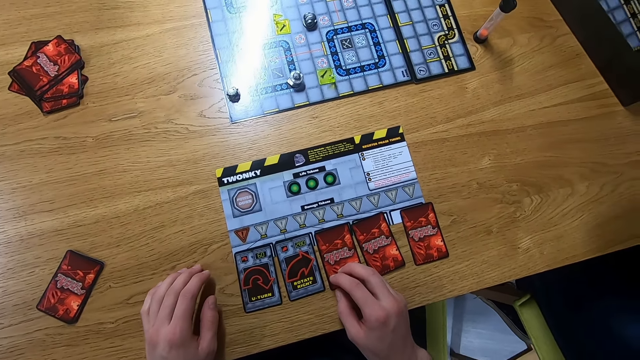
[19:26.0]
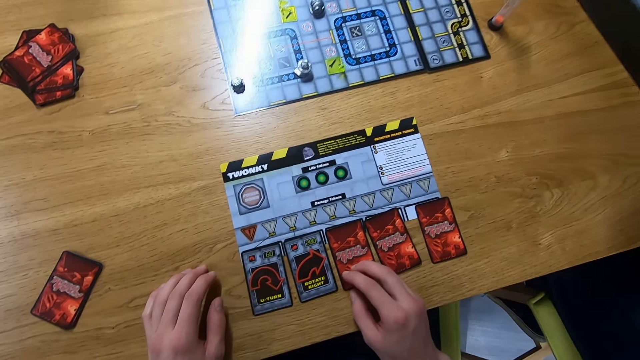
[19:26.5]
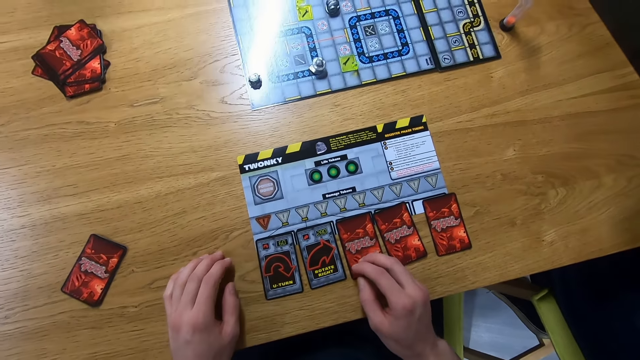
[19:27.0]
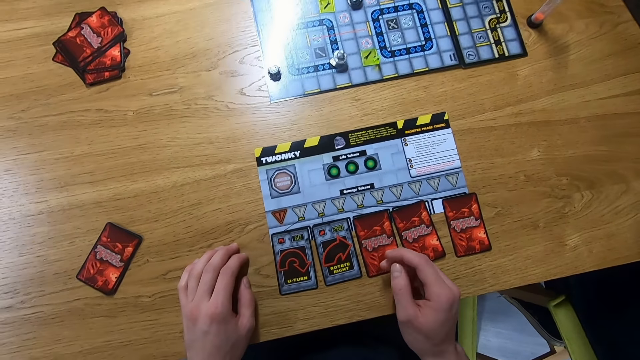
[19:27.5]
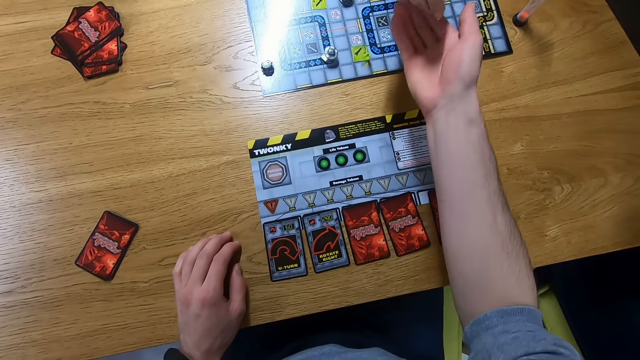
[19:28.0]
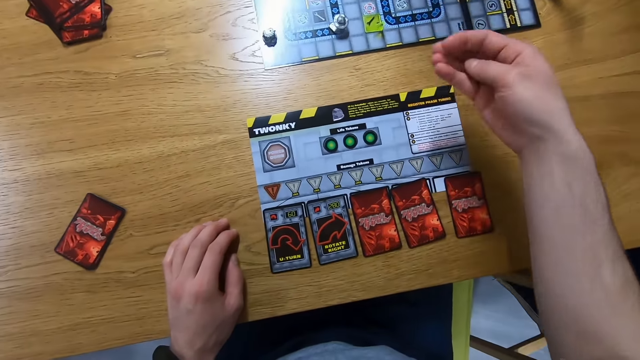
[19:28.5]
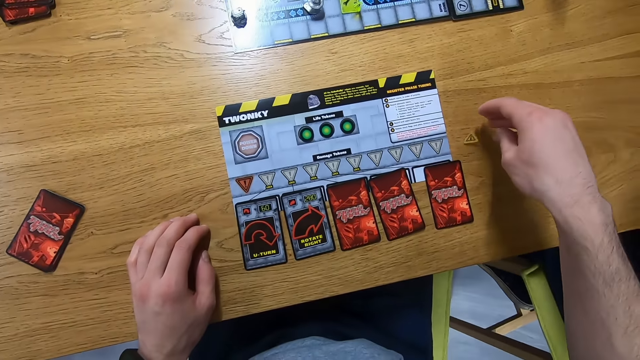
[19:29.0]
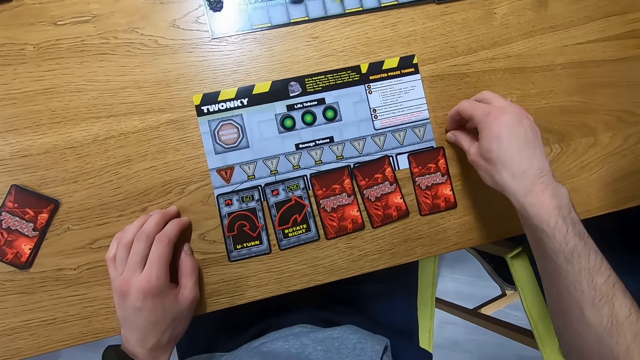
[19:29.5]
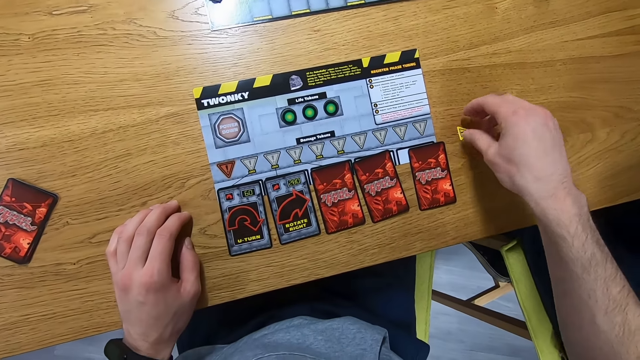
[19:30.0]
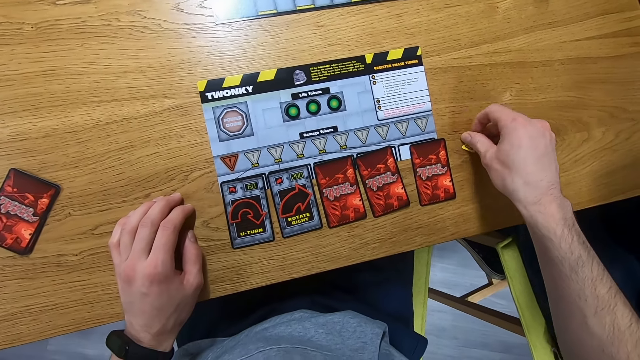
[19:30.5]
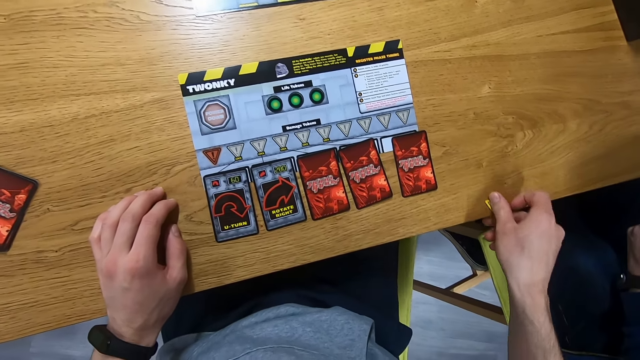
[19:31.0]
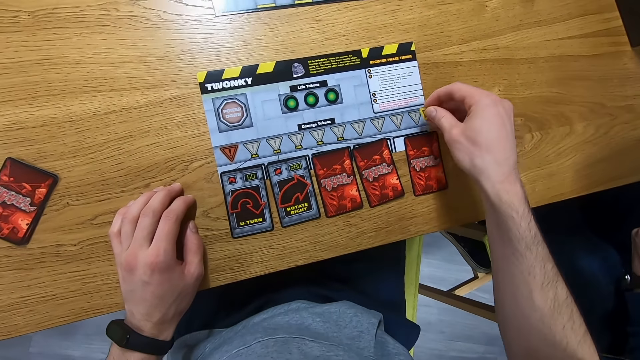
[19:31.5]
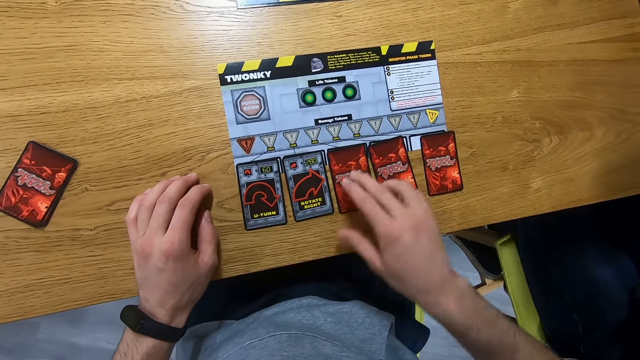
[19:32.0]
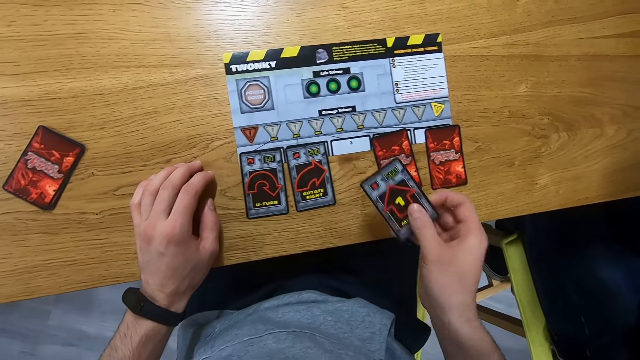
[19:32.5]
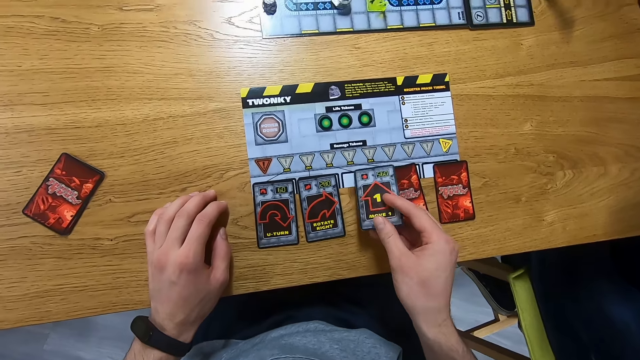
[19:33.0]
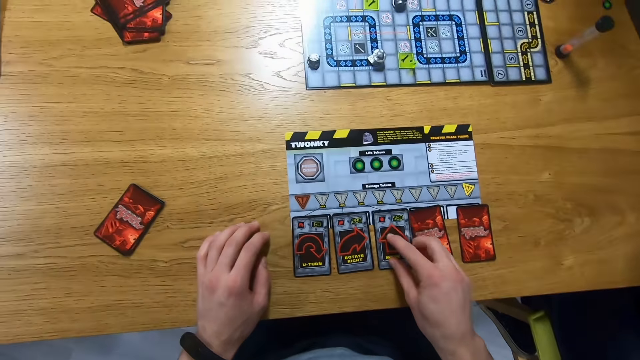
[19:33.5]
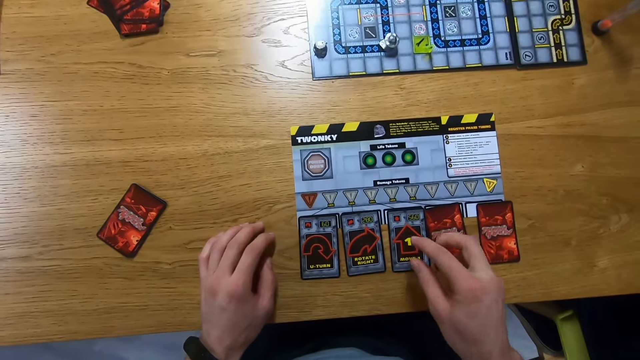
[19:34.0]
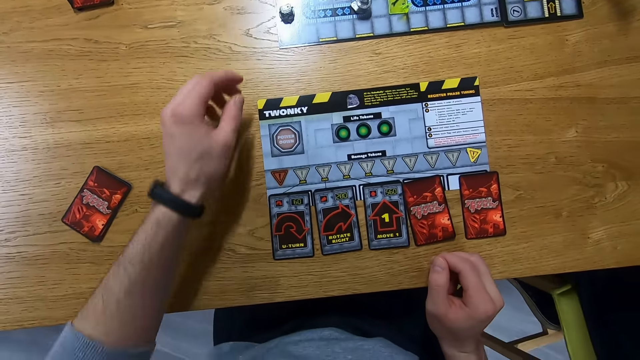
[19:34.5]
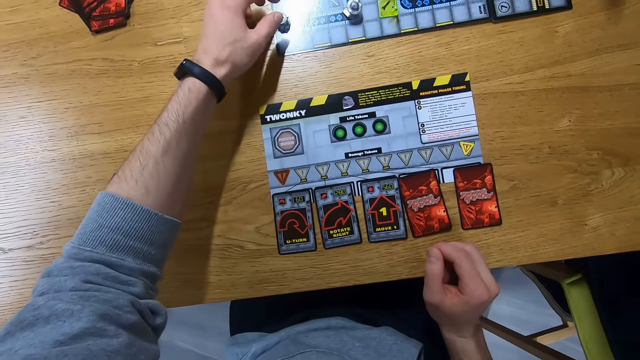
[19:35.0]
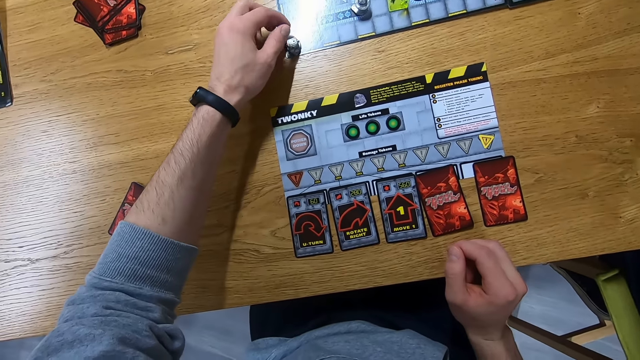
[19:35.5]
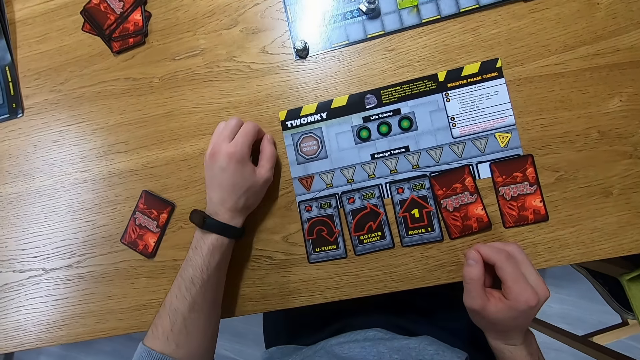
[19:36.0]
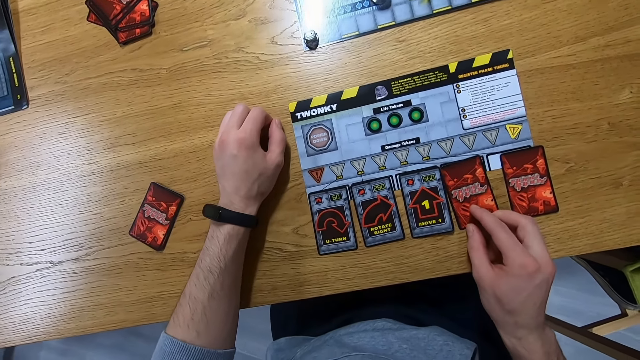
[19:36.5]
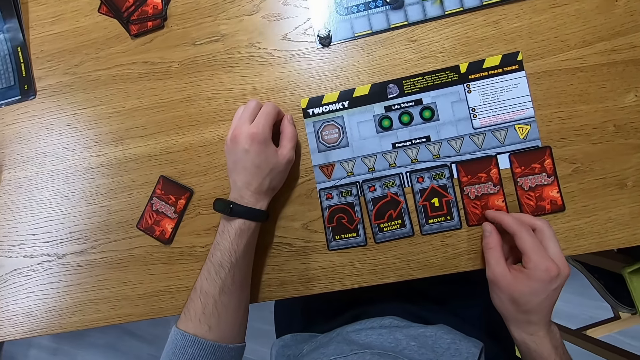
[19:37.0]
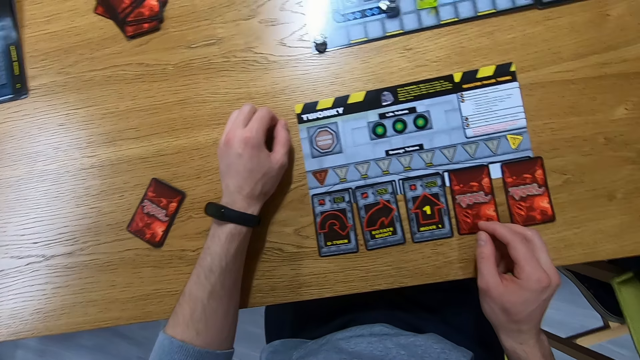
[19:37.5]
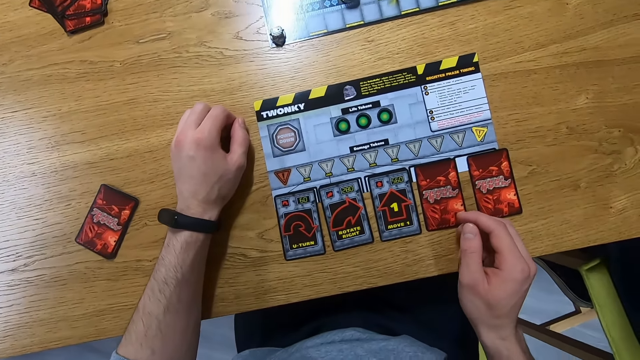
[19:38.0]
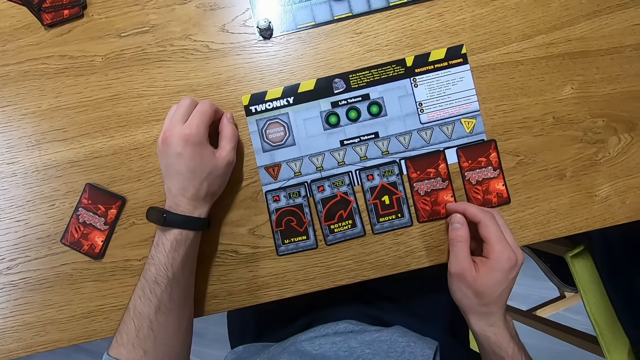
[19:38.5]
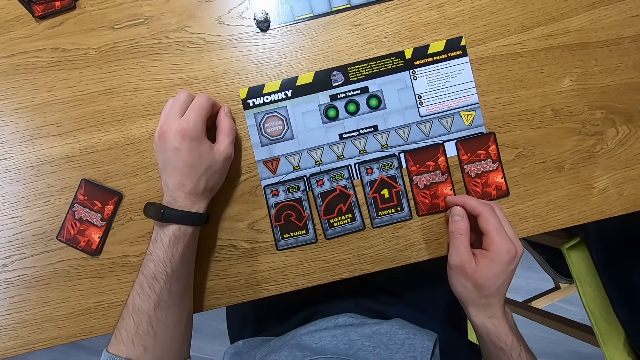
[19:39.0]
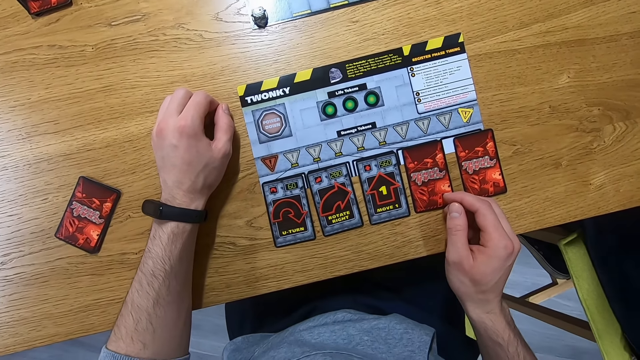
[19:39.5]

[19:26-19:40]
The camera wearer picks the damage token from a man. The man gives the damage token. The camera wearer places the damage token on the table. They pick the damage token. They place the damage token on the token board. They turn a card. They play the card. They place the card on the table. They move the robo rally robot. They touch the card on the table. They stare at the cards.

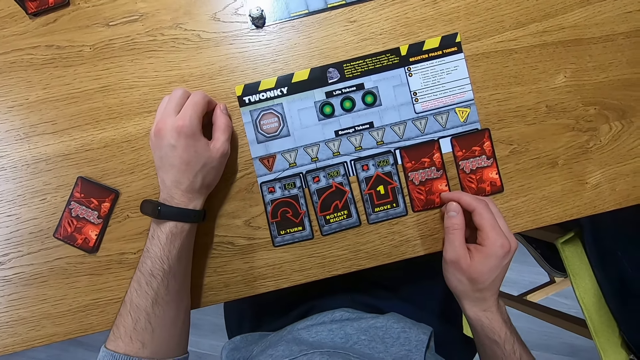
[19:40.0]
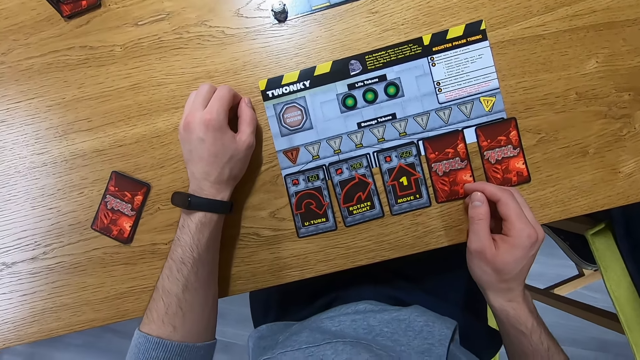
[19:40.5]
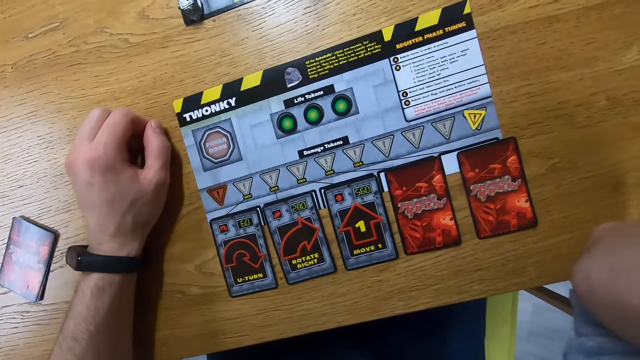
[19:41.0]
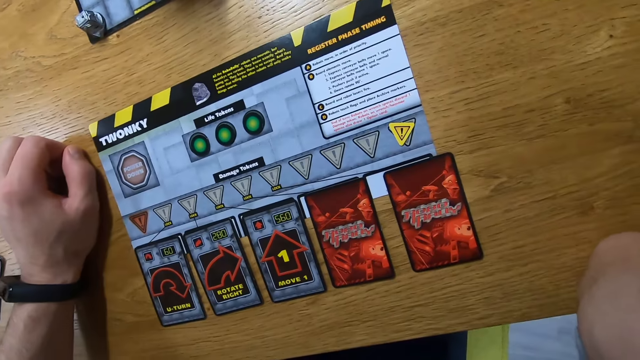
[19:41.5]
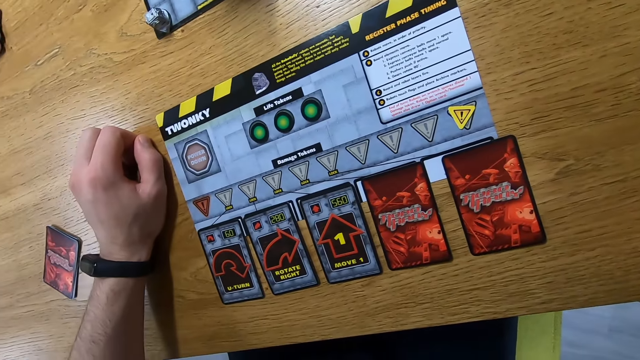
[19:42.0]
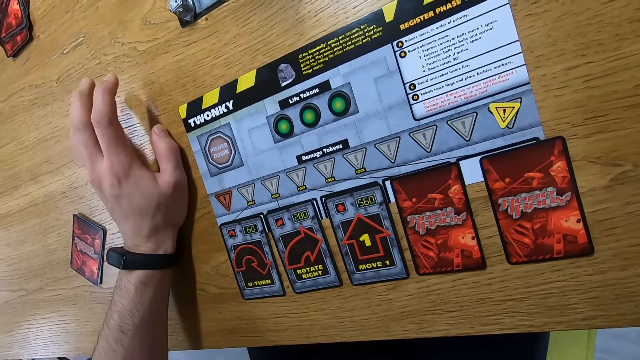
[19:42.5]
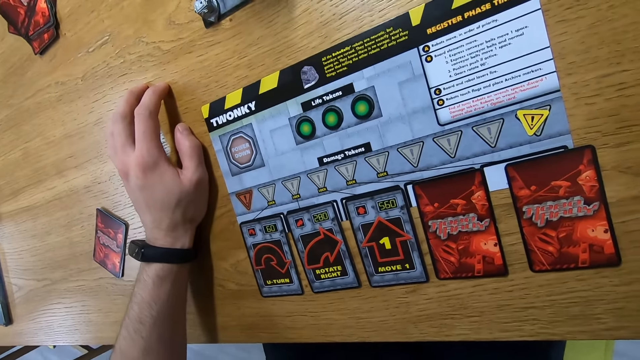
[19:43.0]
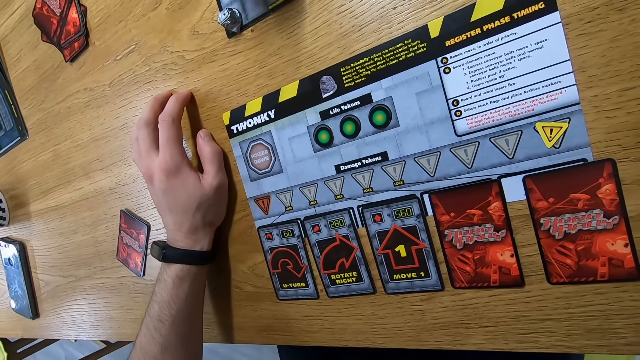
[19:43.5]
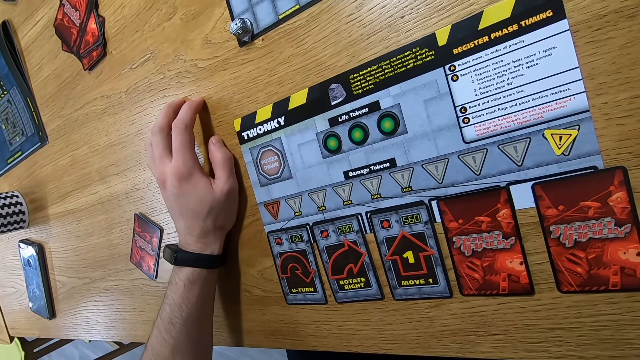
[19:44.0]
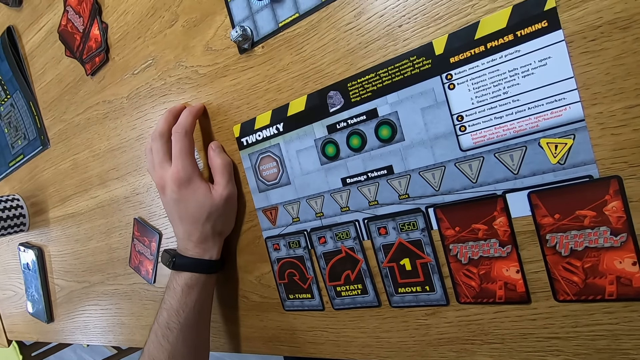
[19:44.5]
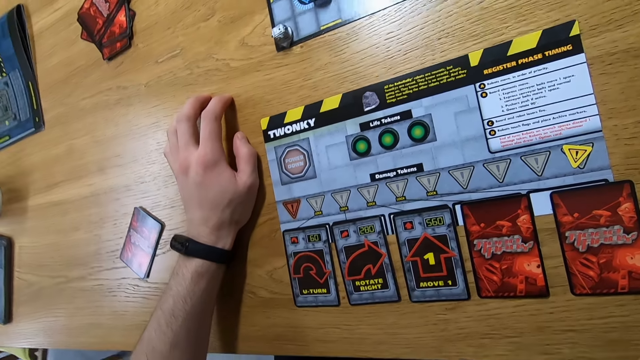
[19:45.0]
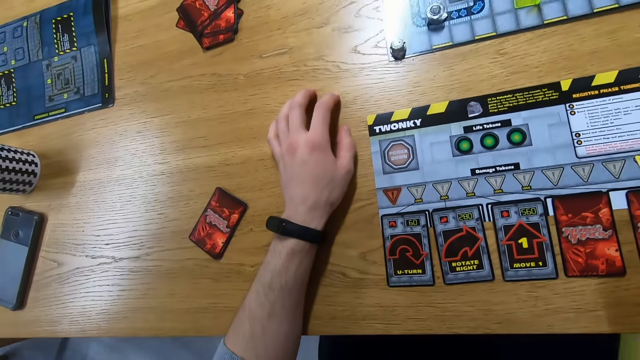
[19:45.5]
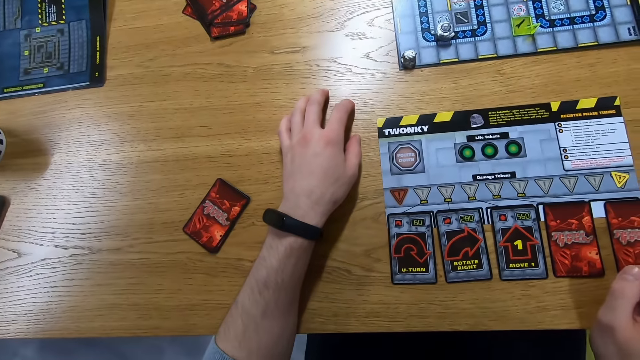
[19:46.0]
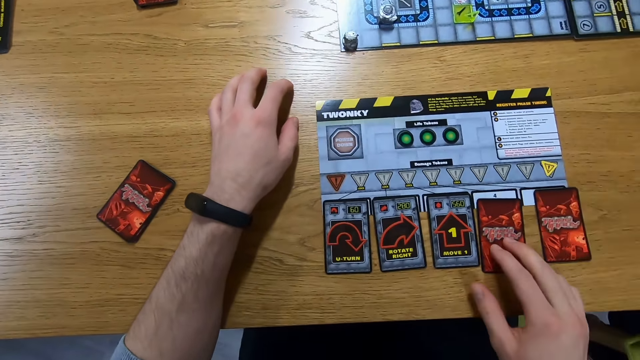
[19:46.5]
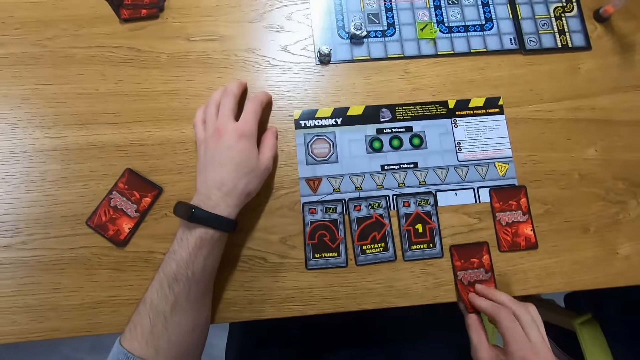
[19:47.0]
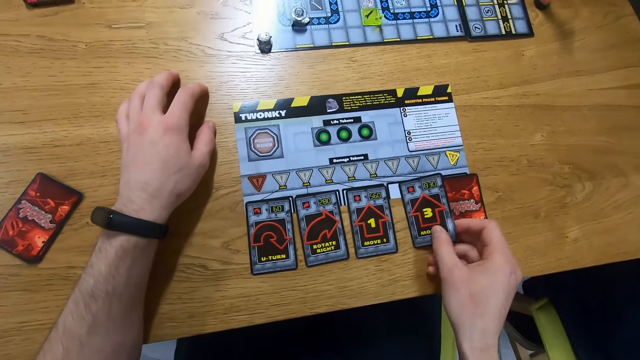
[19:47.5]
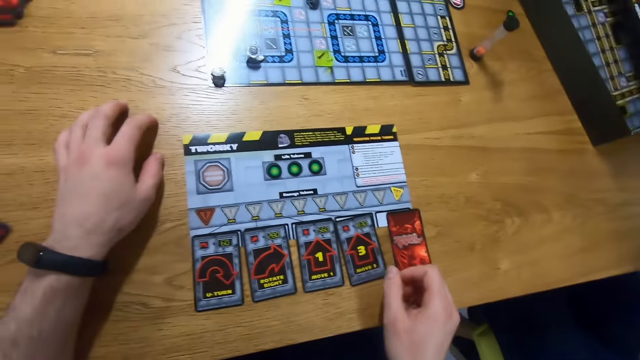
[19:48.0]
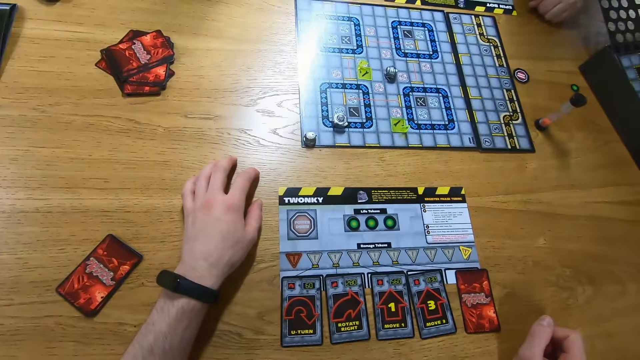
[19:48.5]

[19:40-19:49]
The camera wearer places the elbow on the table. They turn a card. They play the card.
